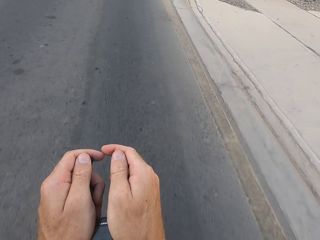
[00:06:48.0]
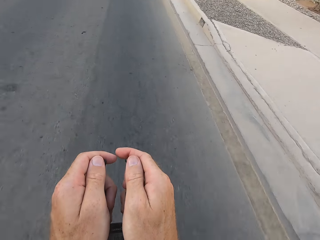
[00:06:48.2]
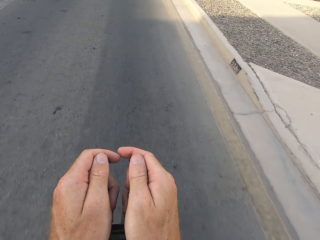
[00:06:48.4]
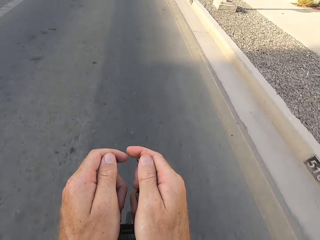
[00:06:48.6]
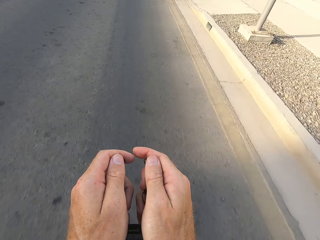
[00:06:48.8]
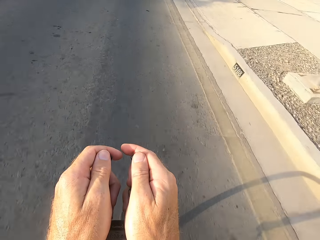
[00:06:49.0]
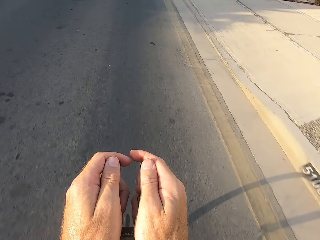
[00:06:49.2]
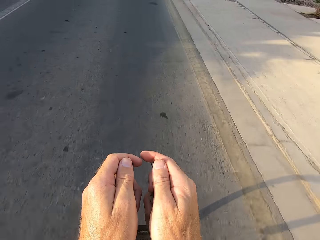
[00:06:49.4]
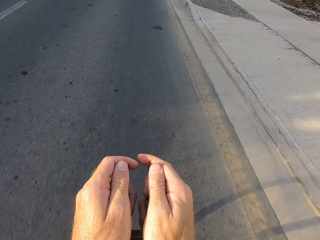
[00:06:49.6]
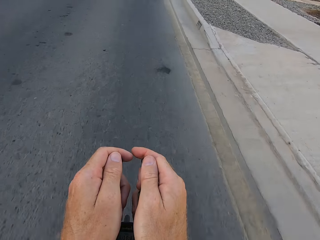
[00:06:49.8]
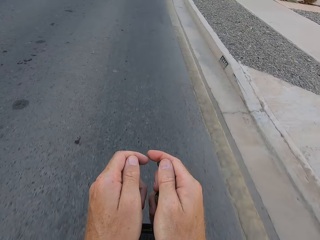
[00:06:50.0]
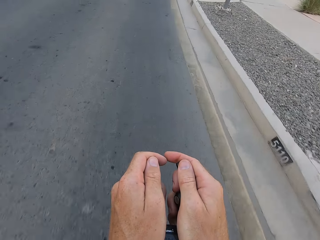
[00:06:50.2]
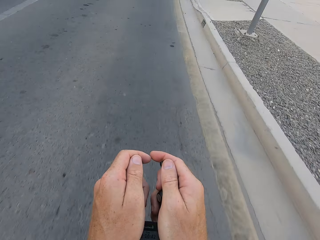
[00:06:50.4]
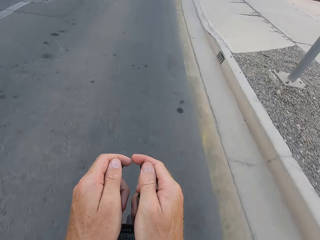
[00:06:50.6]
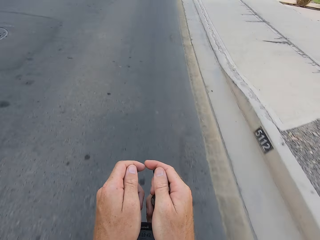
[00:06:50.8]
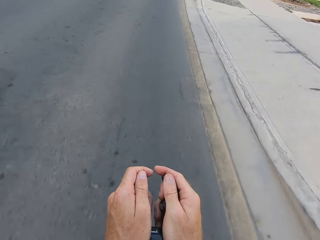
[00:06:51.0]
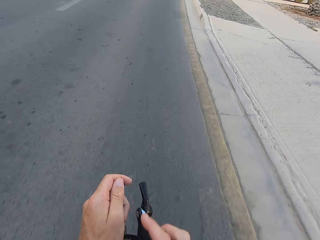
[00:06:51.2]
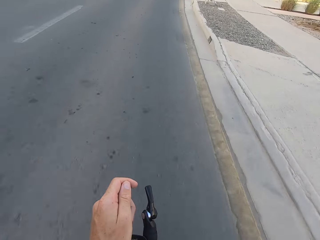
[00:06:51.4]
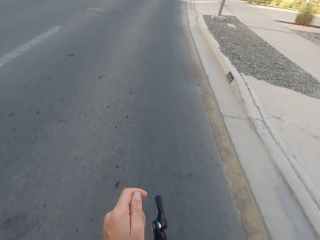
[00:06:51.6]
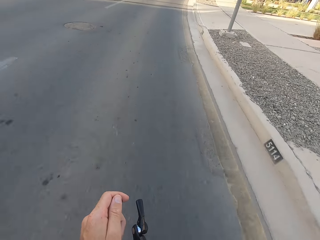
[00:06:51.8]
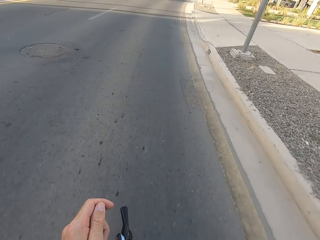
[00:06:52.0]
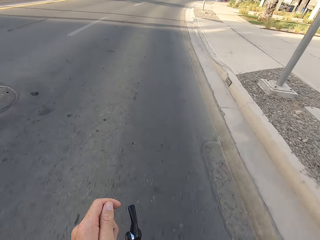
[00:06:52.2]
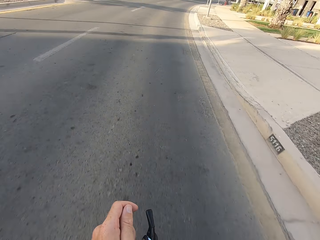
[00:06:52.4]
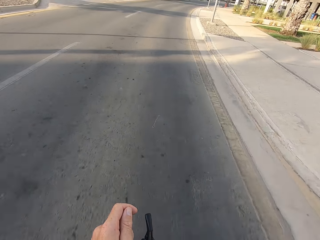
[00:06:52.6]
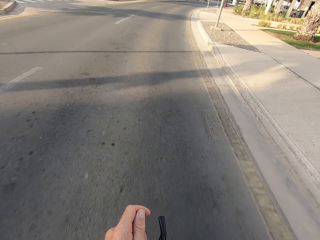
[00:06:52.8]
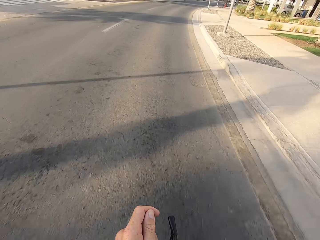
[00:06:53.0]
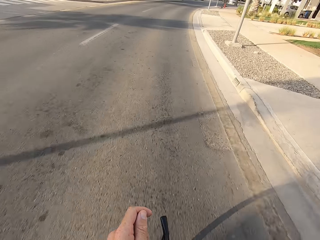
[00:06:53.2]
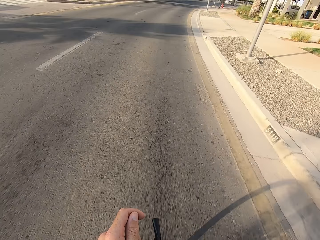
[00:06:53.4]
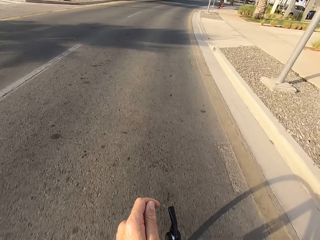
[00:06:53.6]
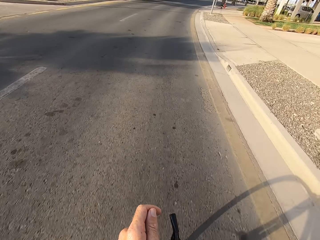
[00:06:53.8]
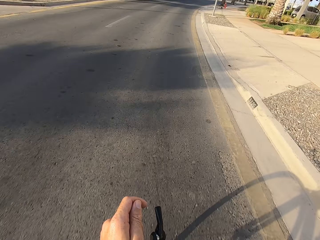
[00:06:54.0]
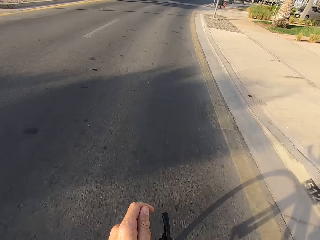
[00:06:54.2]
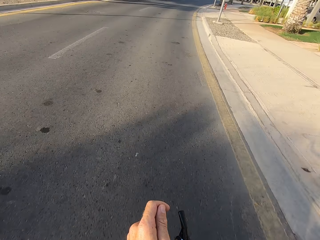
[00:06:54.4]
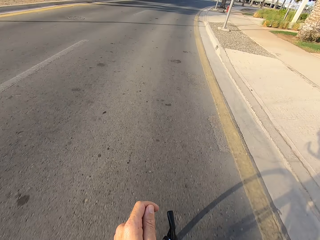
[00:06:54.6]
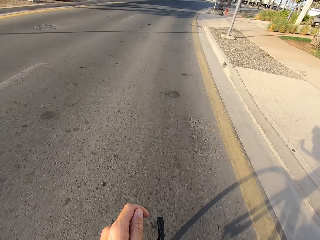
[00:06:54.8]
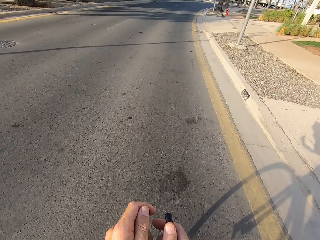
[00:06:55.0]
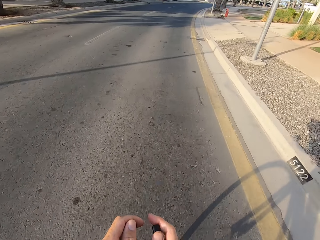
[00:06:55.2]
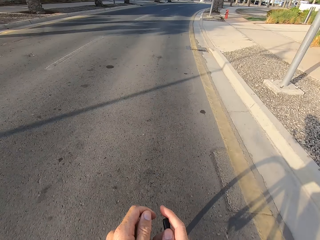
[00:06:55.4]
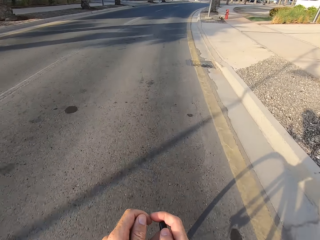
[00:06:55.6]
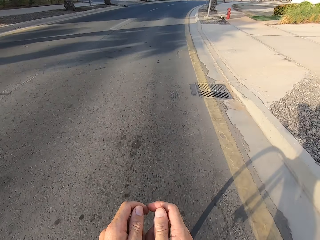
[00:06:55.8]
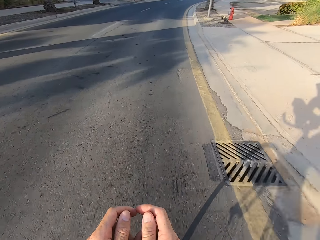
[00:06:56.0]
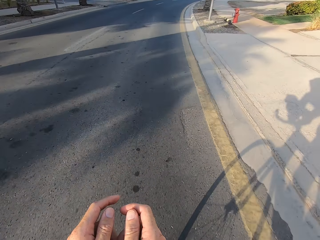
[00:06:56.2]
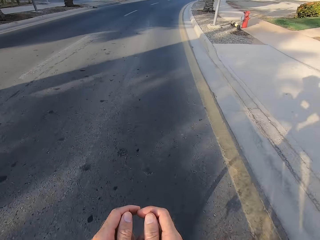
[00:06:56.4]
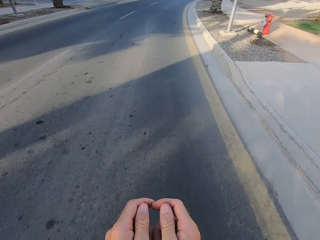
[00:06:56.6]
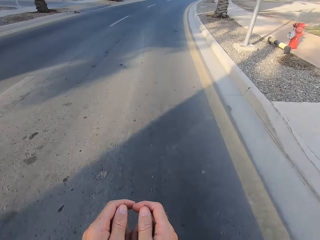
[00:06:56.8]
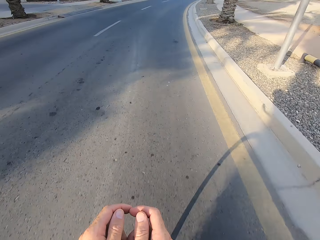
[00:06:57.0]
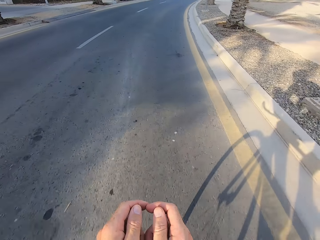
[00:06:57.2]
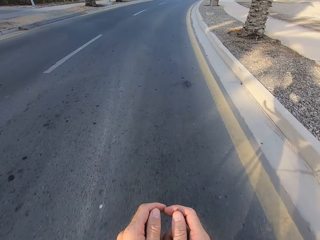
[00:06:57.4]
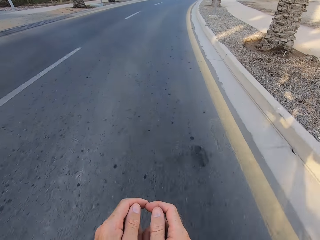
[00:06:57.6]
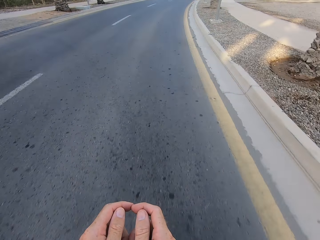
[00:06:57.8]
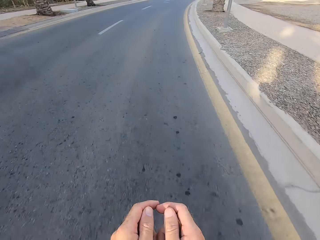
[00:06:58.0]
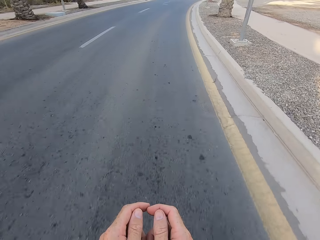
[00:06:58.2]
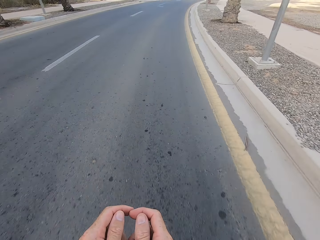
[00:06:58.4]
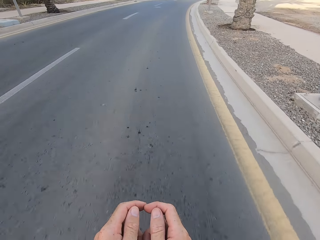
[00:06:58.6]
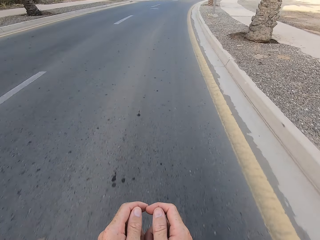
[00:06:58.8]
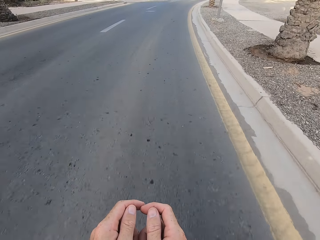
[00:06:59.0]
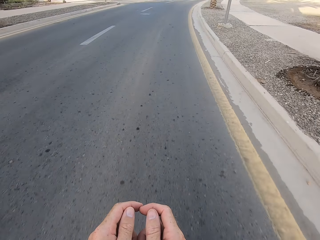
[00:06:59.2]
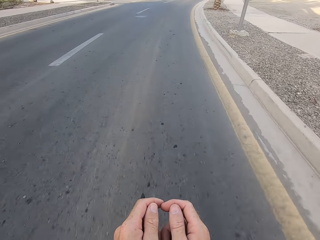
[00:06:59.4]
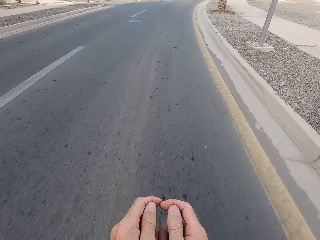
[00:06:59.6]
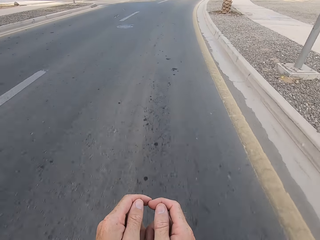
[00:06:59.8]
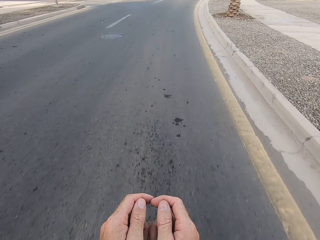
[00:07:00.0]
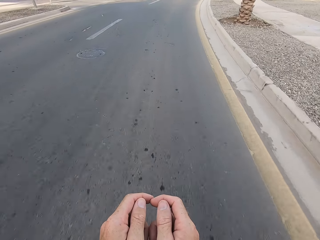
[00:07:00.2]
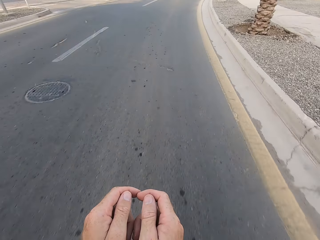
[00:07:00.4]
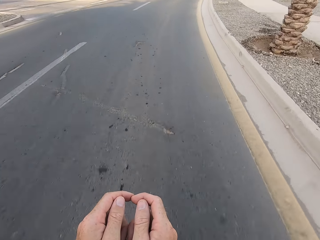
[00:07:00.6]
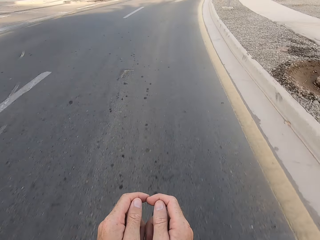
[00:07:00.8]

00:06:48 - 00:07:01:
The camera wearer holds the front bicycle handle. They release the front bicycle handle. They hold the front bicycle handle.

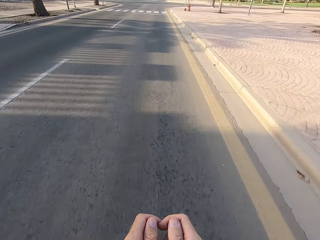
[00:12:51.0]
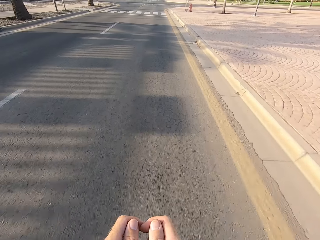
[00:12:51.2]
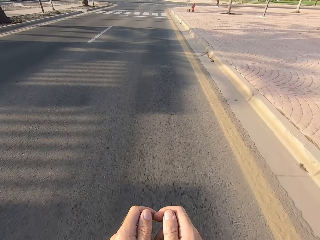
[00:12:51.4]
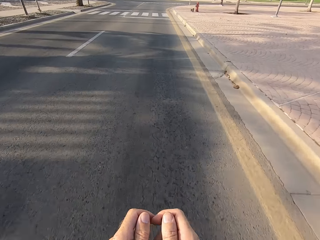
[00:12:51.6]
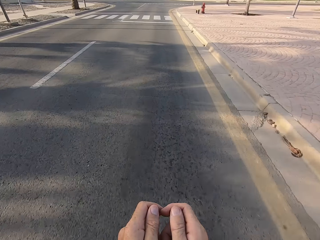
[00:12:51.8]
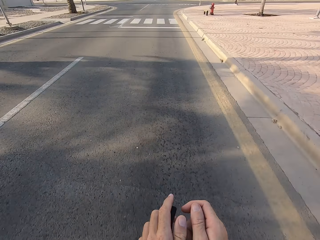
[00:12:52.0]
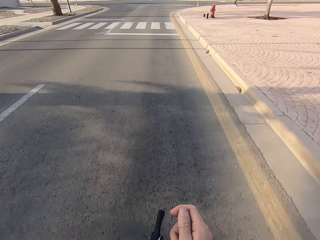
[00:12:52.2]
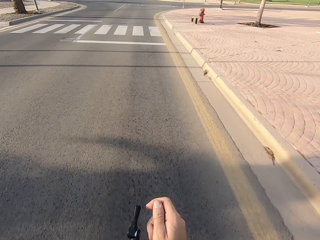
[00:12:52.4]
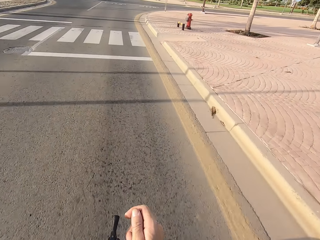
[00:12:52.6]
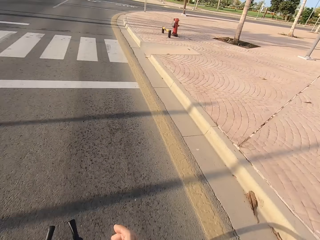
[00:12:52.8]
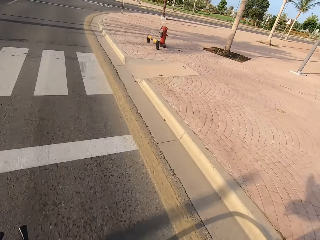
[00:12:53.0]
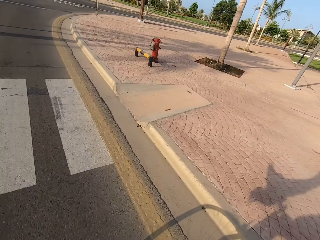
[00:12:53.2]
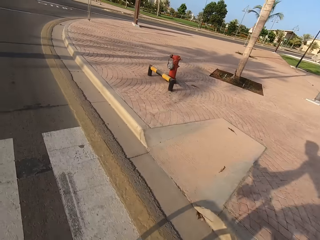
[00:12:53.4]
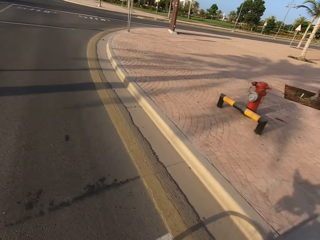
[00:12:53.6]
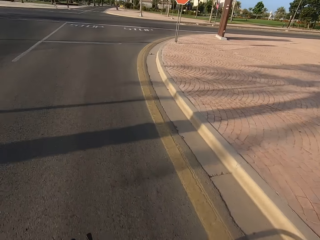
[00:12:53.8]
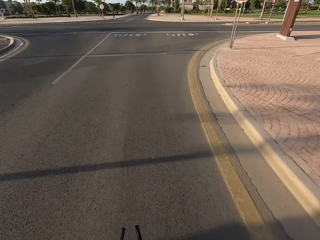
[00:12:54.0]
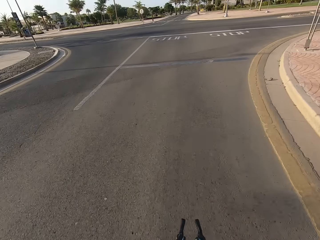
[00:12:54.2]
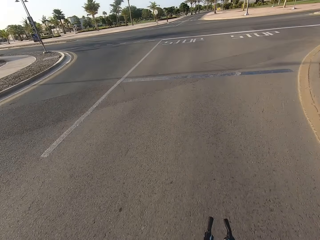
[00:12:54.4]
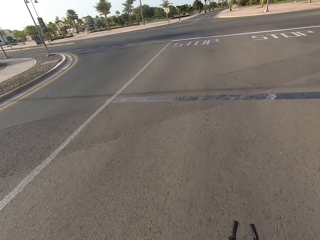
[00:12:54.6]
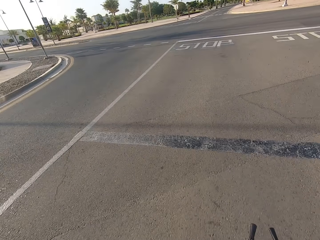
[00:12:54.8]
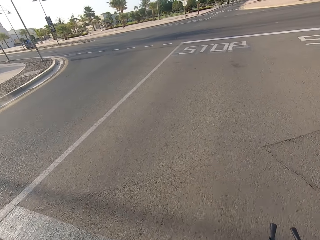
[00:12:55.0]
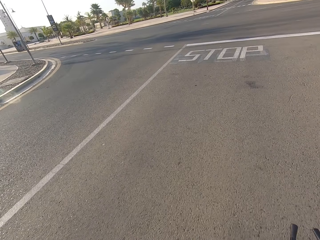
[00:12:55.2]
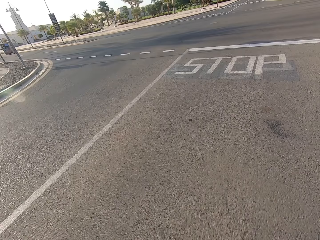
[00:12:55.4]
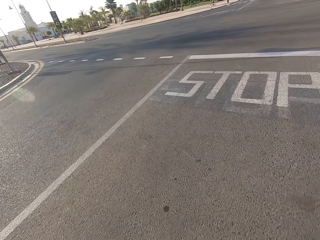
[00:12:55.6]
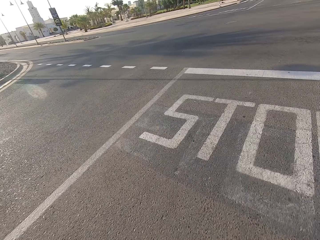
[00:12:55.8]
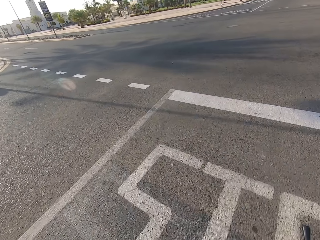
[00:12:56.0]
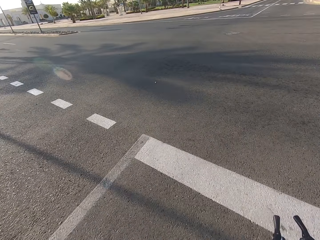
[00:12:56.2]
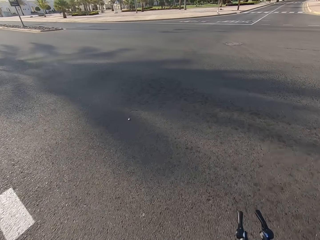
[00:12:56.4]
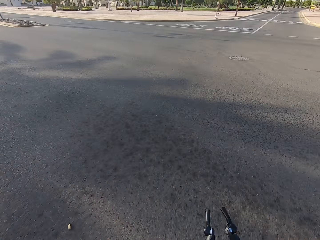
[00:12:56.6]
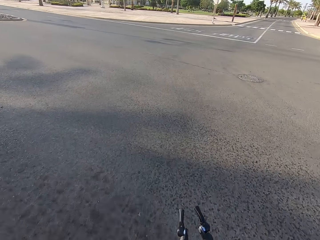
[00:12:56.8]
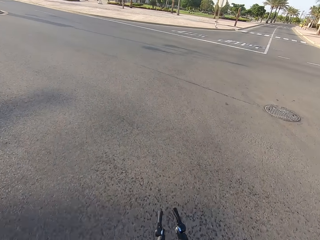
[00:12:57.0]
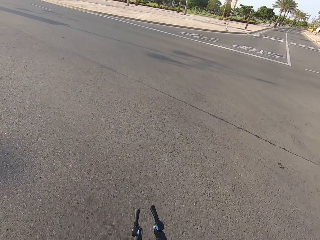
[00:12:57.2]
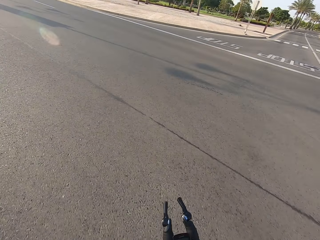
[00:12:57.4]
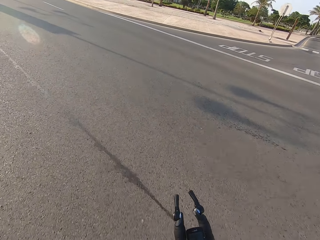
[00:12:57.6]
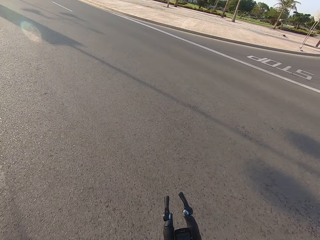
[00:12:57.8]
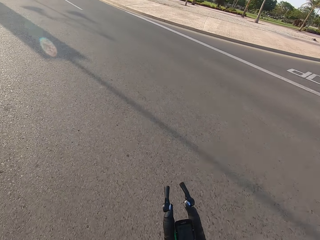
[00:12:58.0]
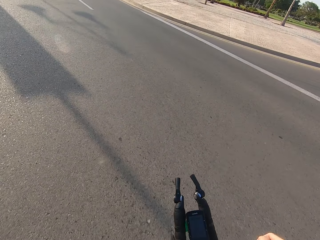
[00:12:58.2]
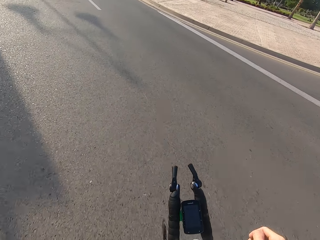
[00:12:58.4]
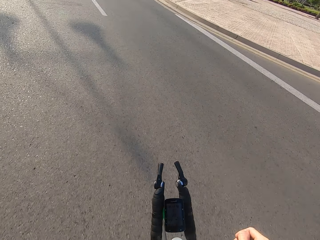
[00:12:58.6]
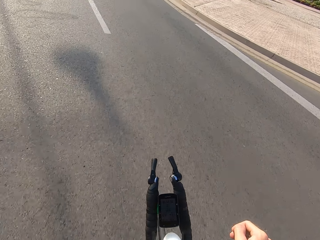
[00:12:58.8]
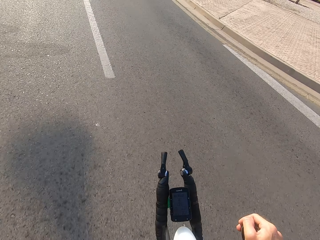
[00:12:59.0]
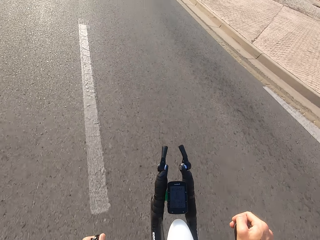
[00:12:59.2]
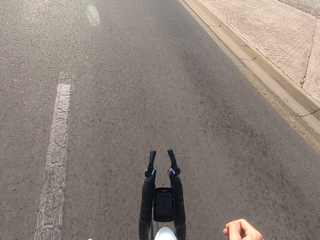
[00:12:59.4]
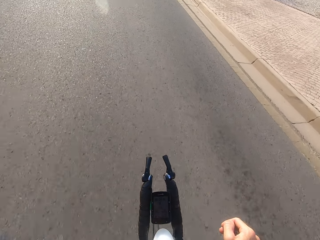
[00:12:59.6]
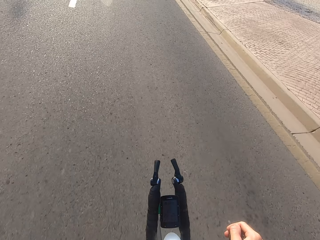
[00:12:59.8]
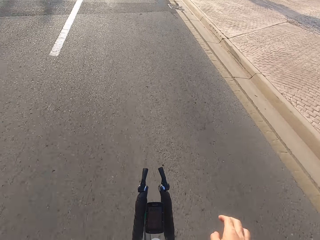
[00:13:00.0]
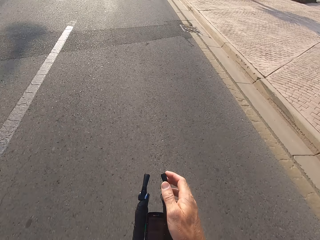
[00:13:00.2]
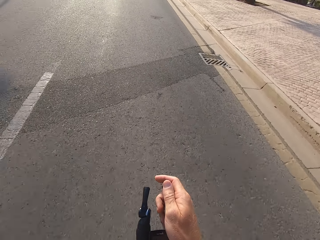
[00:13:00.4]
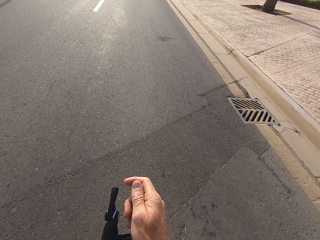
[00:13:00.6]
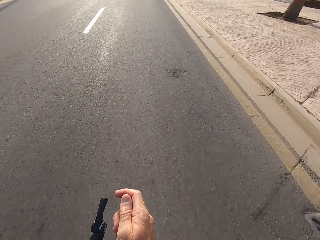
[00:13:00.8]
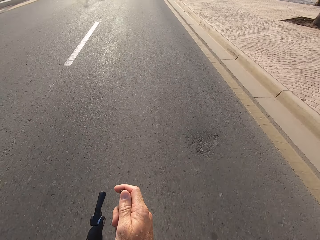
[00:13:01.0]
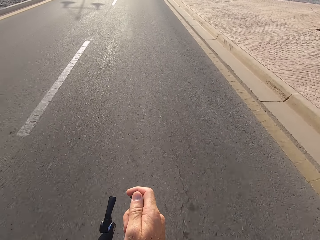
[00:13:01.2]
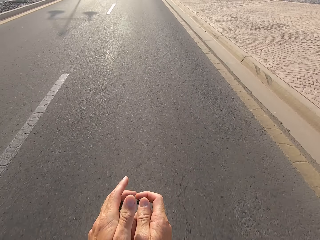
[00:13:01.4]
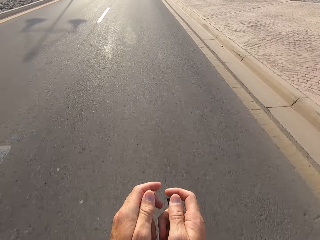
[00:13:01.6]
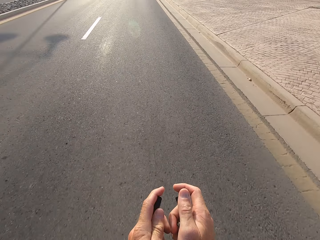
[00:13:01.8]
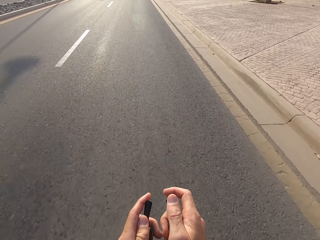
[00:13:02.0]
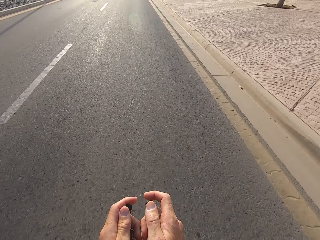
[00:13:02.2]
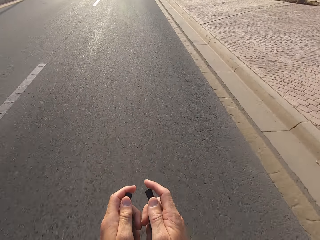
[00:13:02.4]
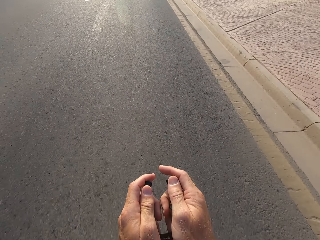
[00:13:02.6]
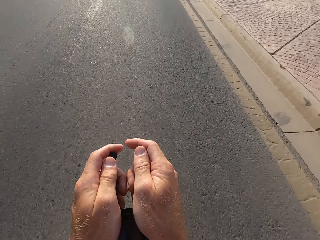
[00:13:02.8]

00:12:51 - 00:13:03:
The camera wearer releases the bicycle handle. They hold the bicycle handle.
